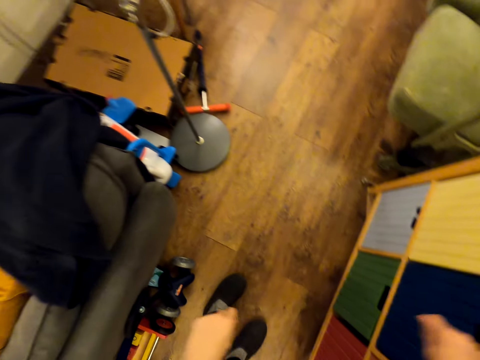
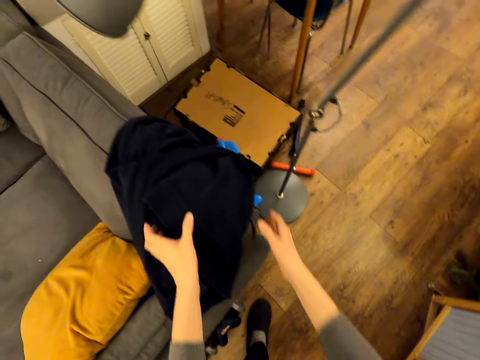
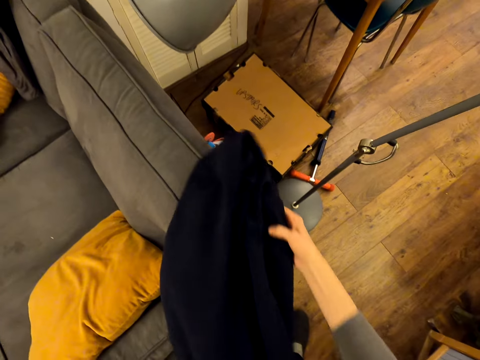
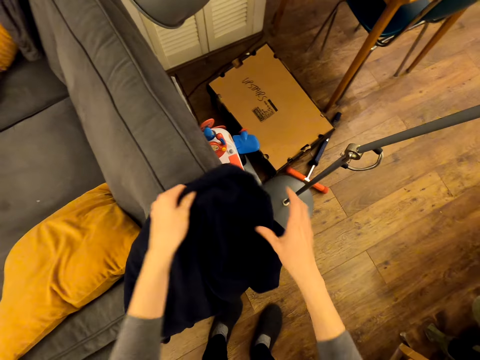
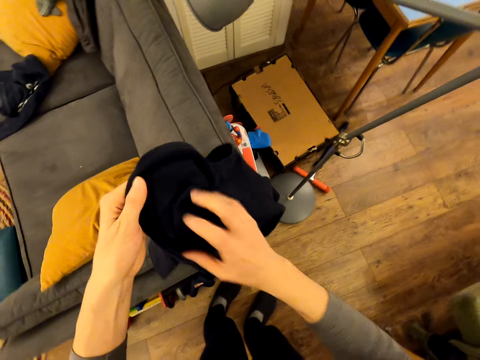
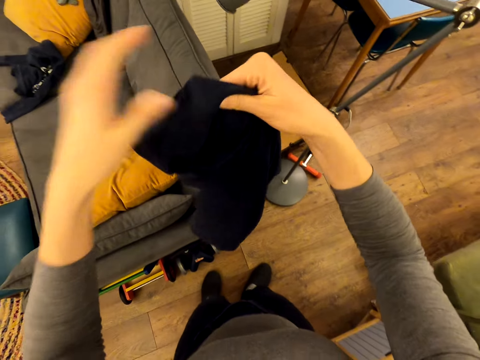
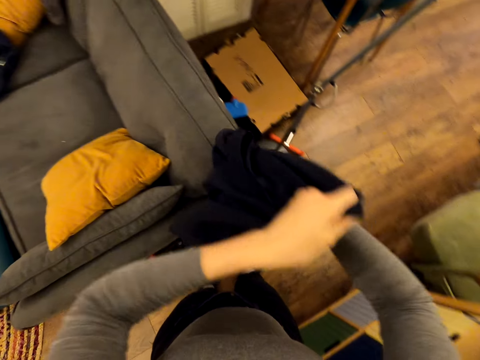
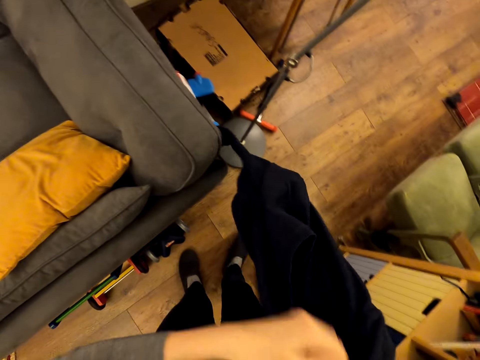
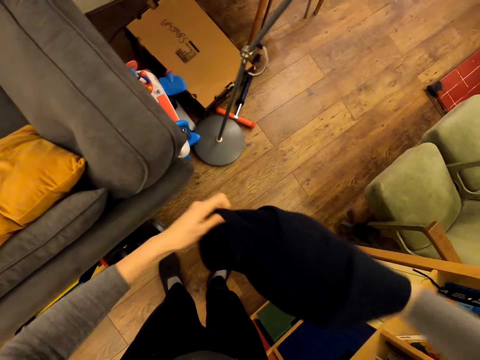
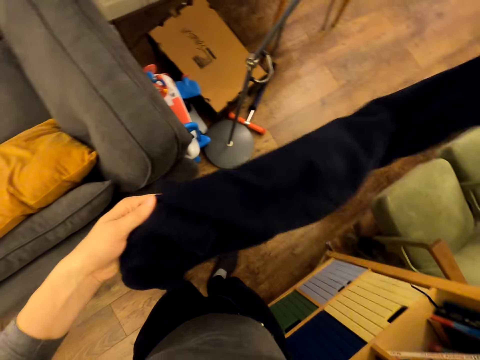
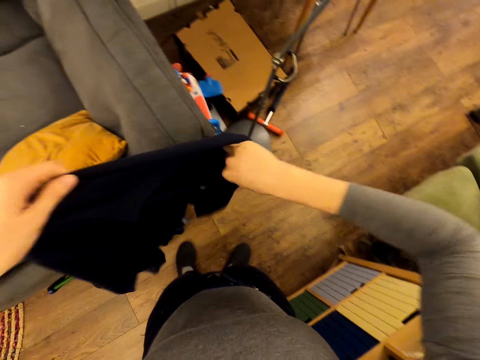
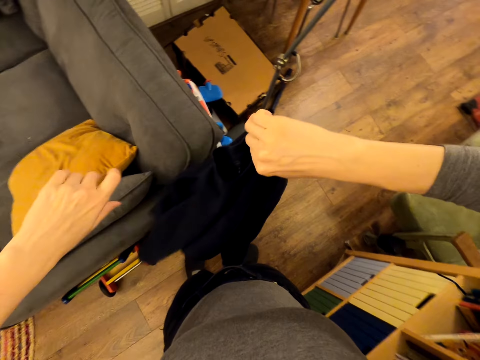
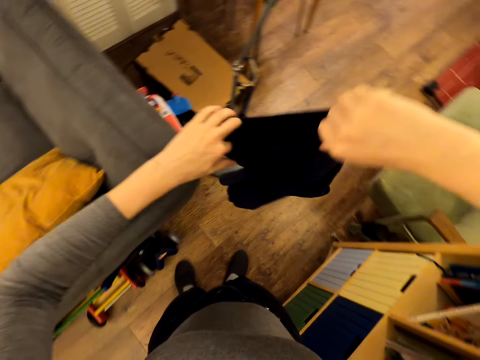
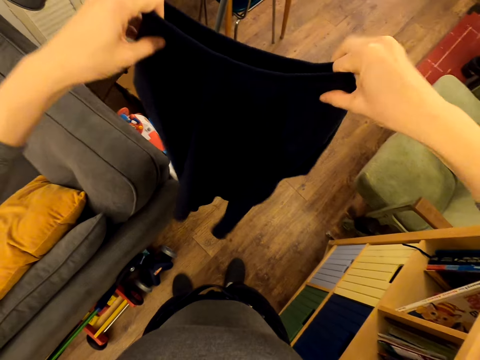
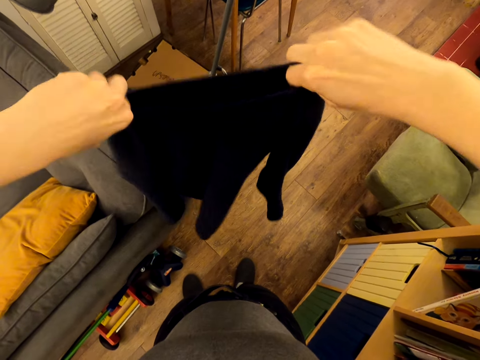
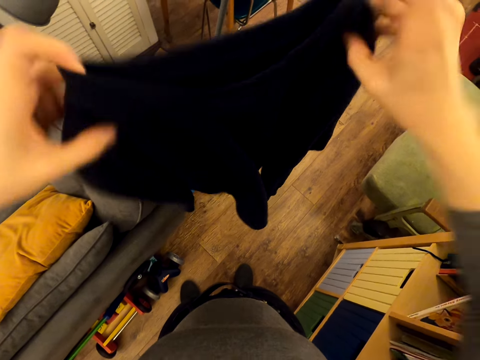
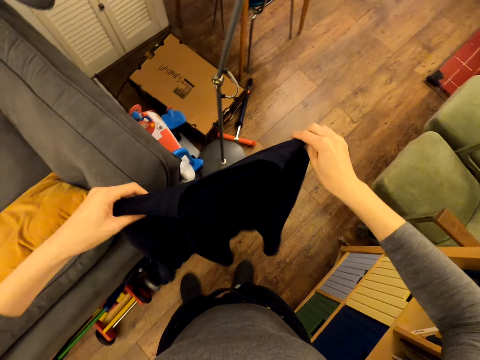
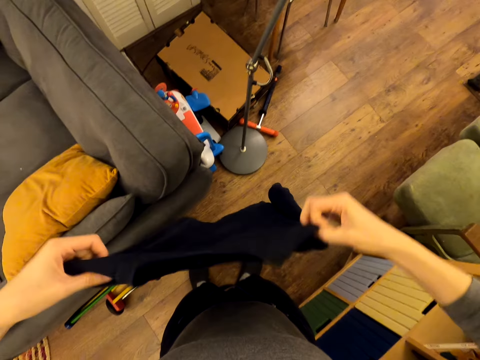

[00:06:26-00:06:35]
The camera wearer holds the sweater. They pick up the sweater. They turn the sweater inside out.

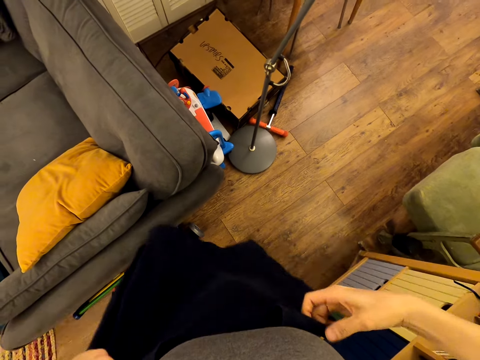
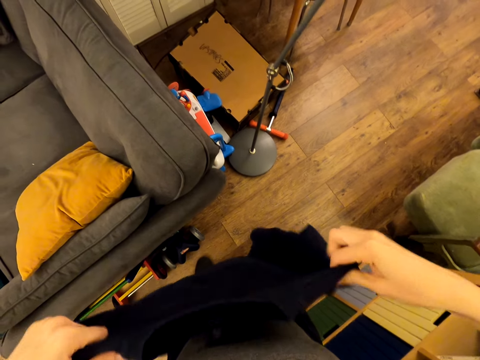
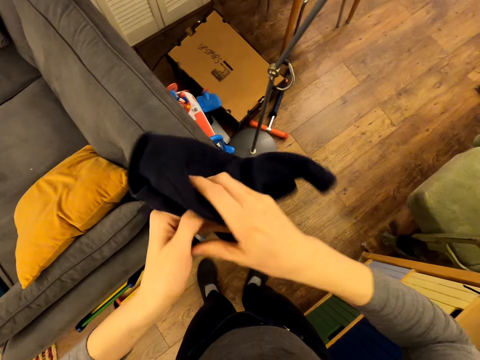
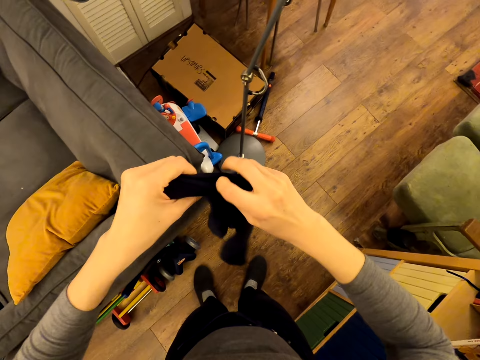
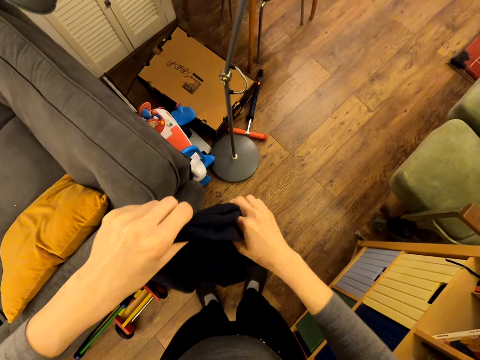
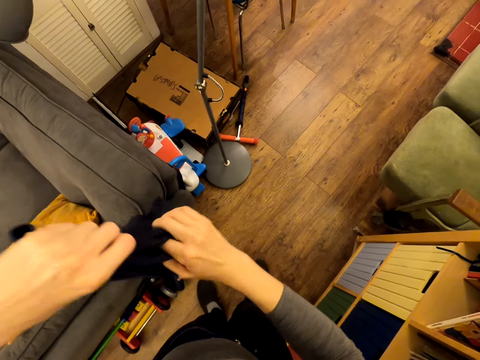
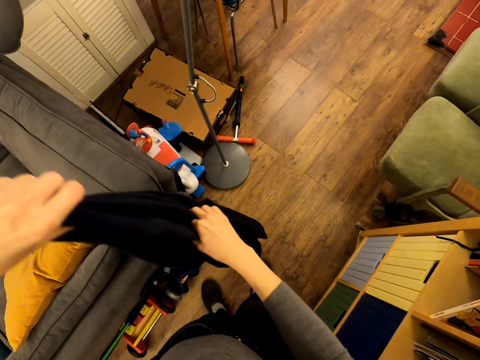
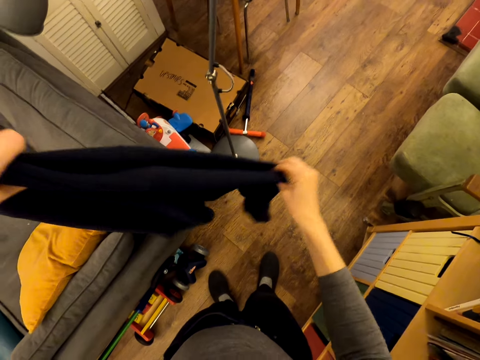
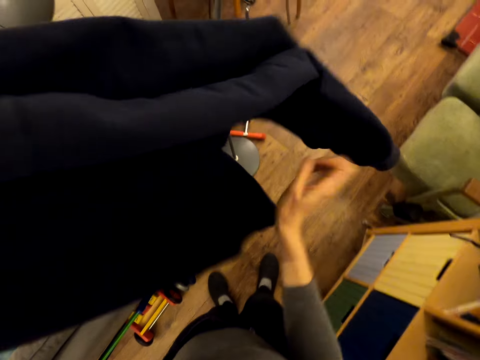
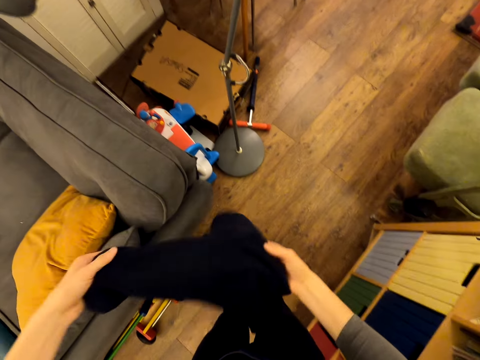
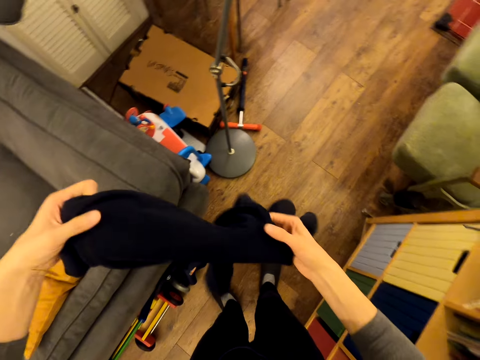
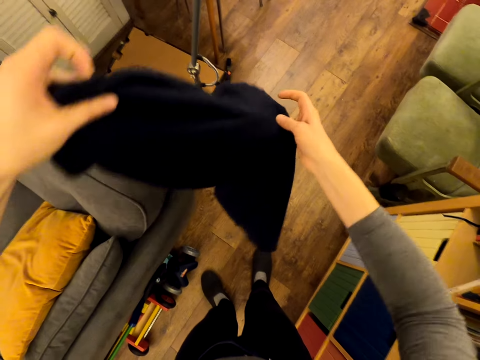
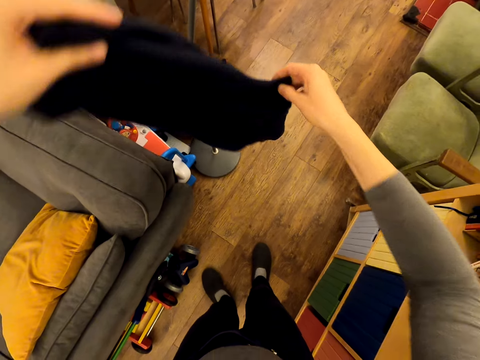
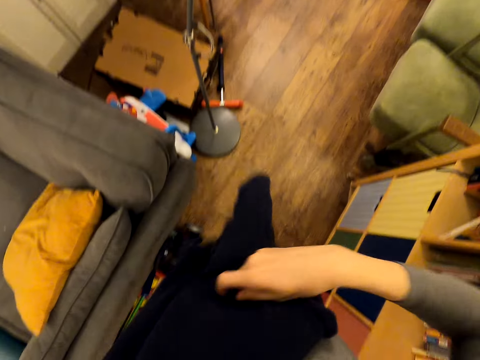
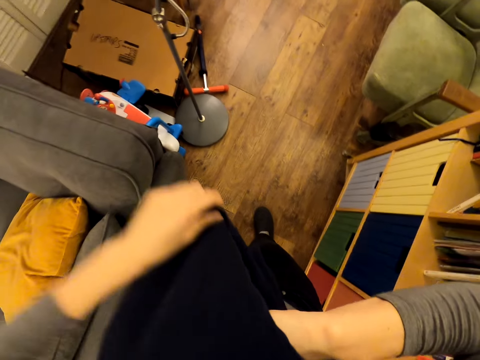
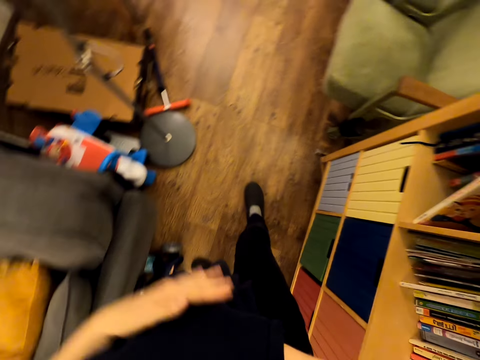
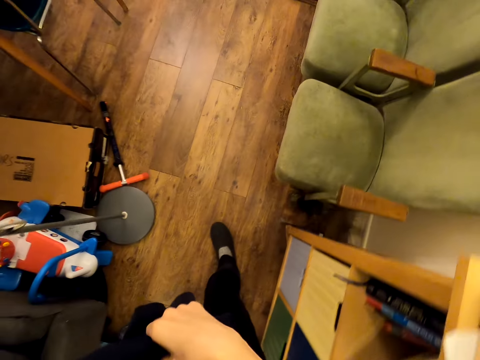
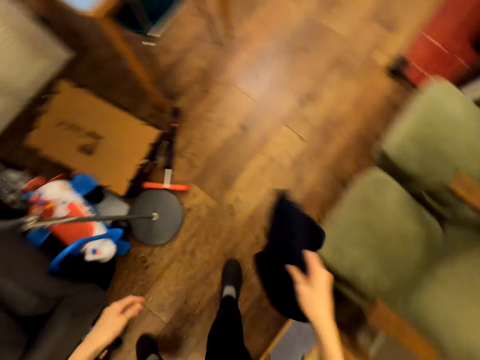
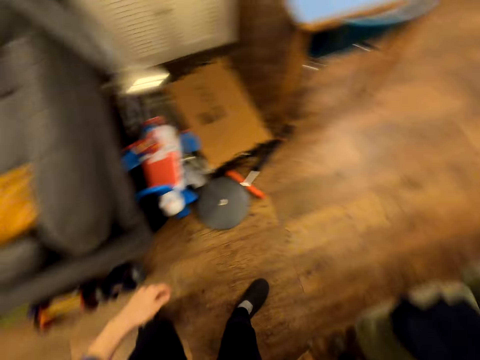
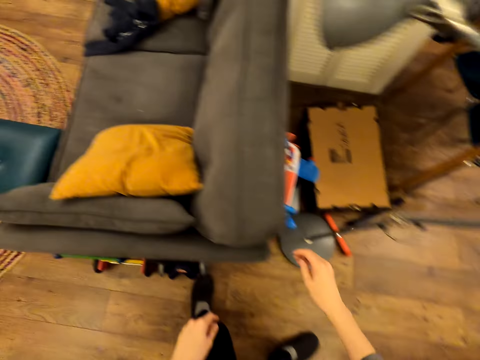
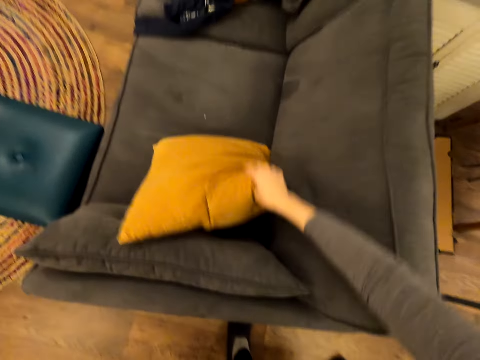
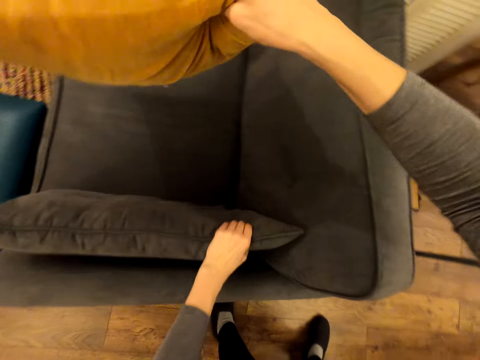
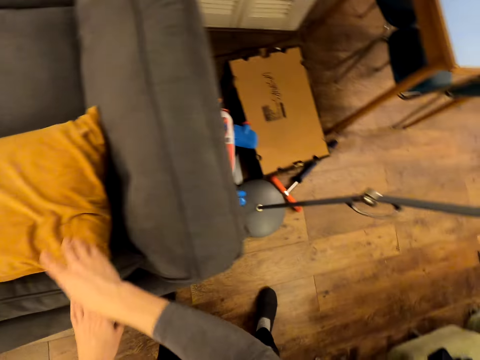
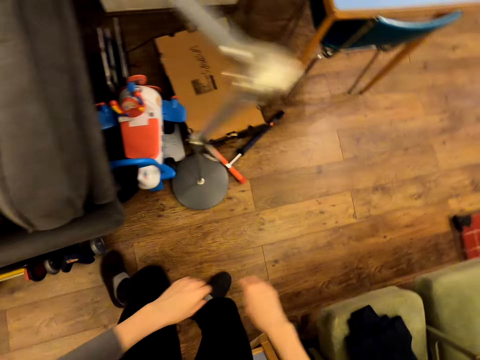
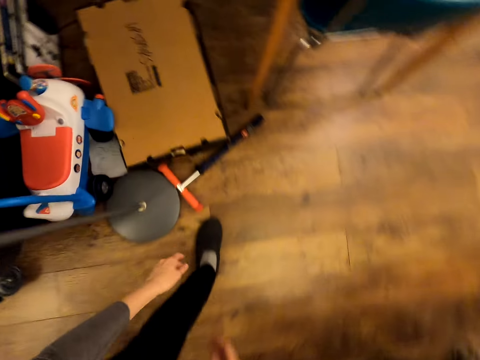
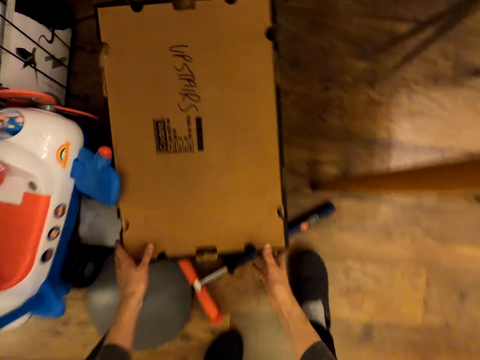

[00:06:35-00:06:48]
The camera wearer folds the sweater. They walk away from the drawers. They drop the sweater. They place the sweater on a couch. They pick up a pillow. They hold the pillow. They move the pillow. They place the pillow on the couch.

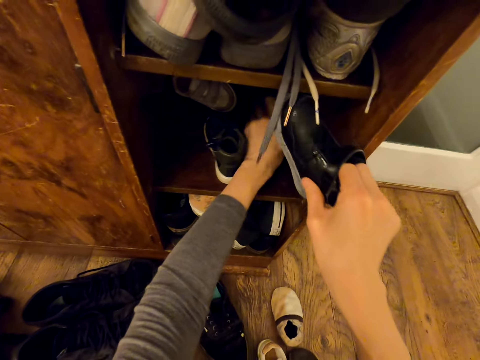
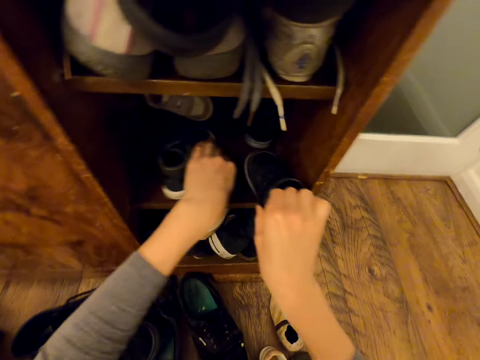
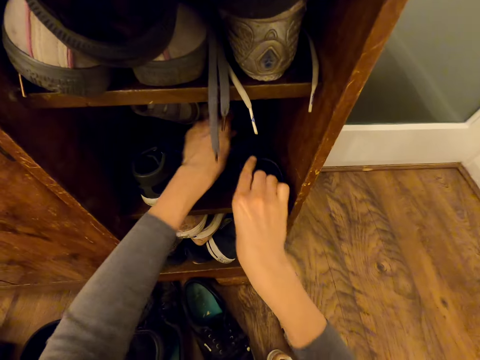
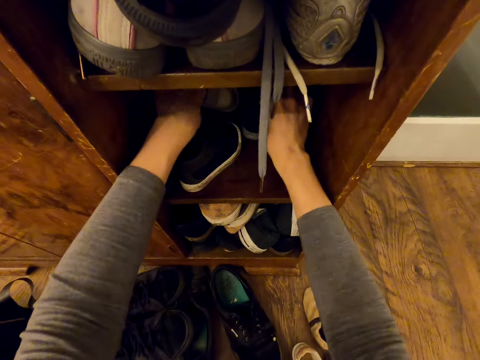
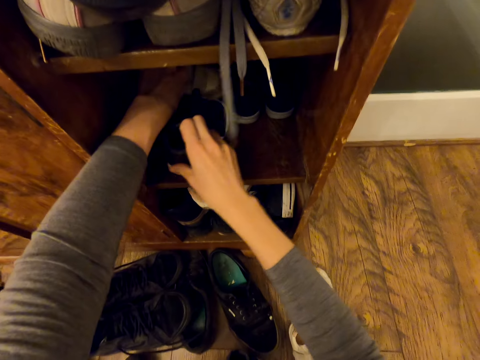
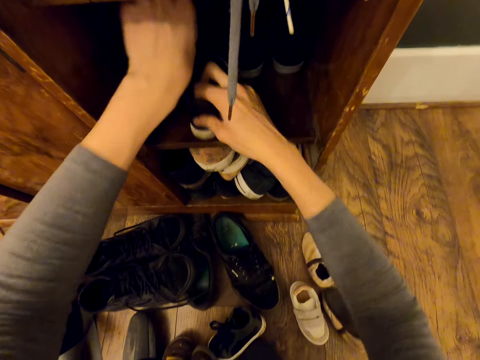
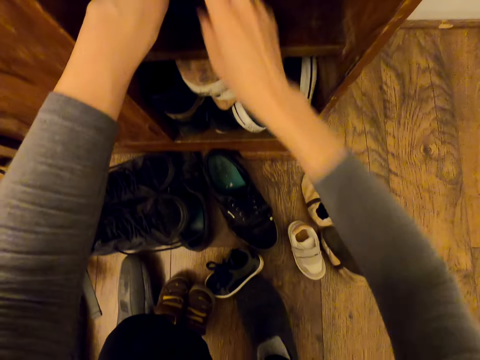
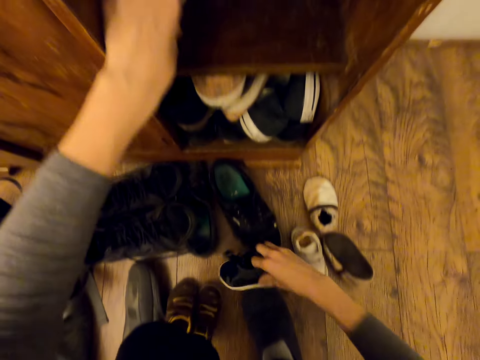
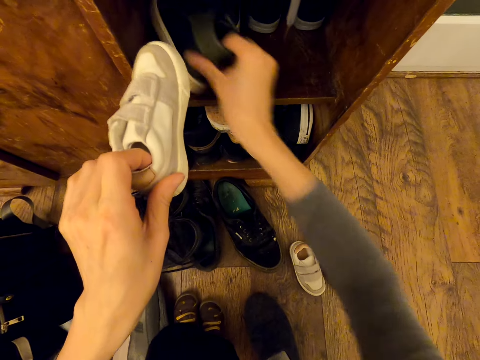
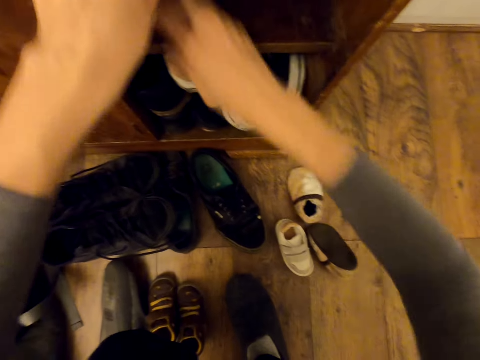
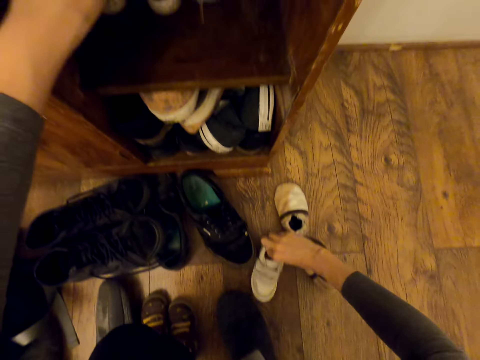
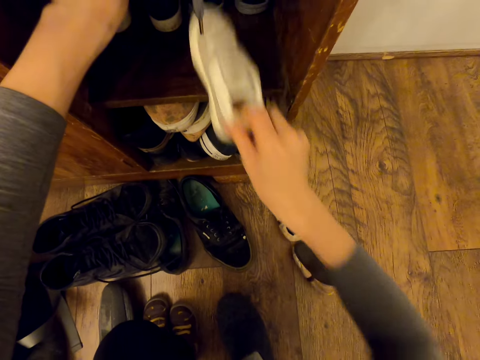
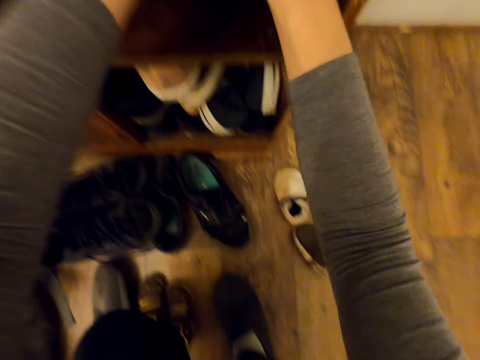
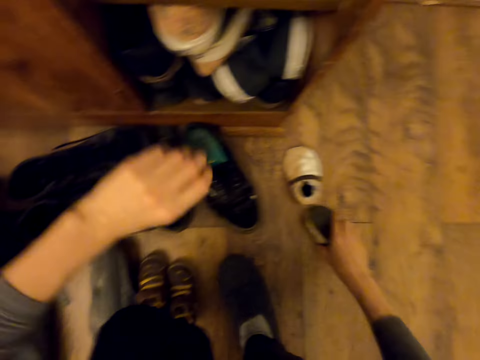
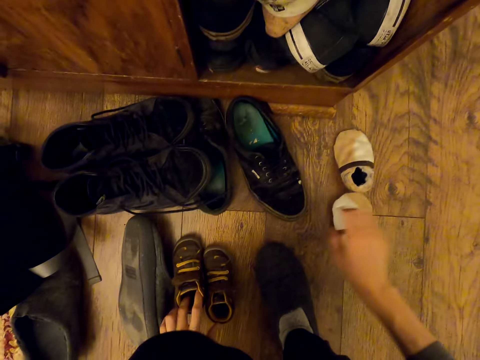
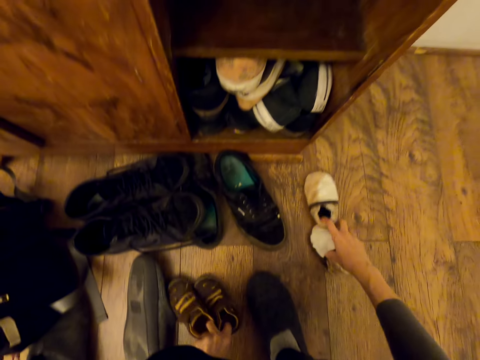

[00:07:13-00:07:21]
The camera wearer arranges shoes in the drawer or shoe rack. They pick up a shoe. They put the shoe in the drawer. They put a shoe in the drawer. They pick up a shoe. They put the shoe in the drawer. They hold the shoe.
